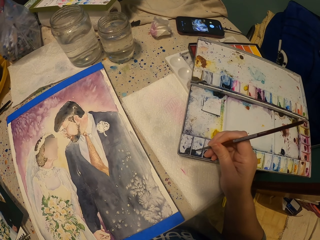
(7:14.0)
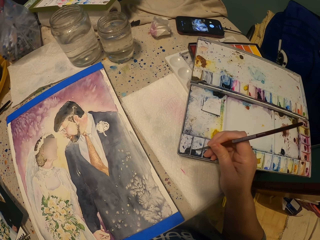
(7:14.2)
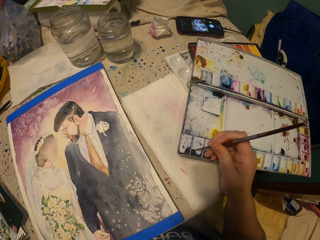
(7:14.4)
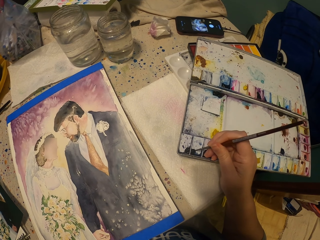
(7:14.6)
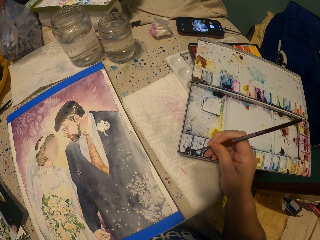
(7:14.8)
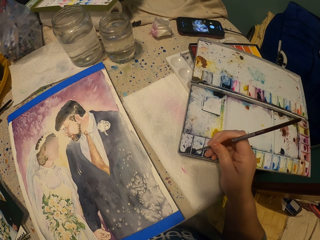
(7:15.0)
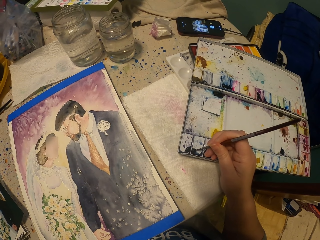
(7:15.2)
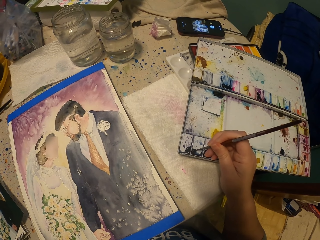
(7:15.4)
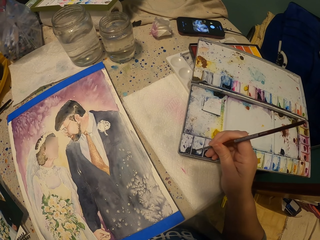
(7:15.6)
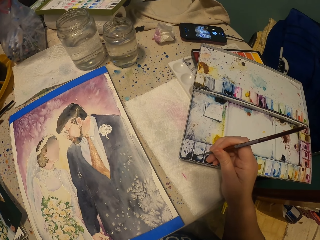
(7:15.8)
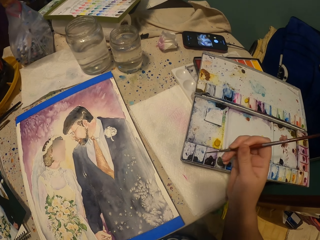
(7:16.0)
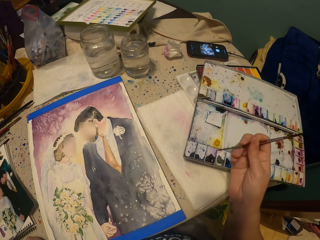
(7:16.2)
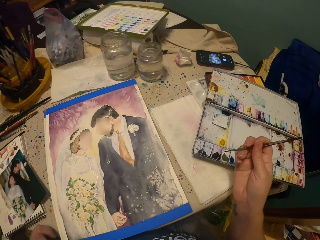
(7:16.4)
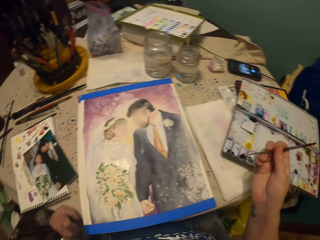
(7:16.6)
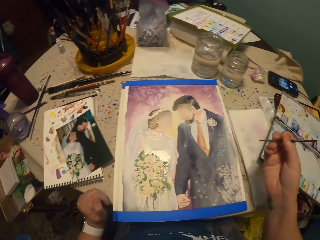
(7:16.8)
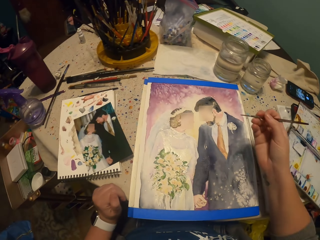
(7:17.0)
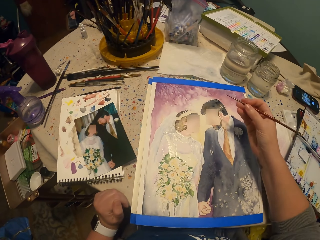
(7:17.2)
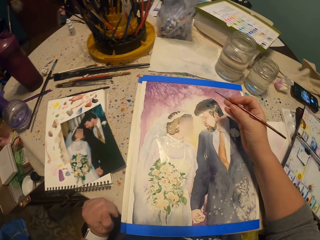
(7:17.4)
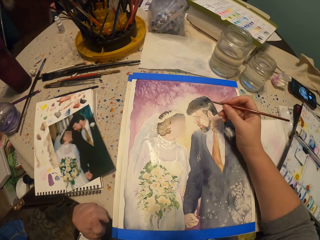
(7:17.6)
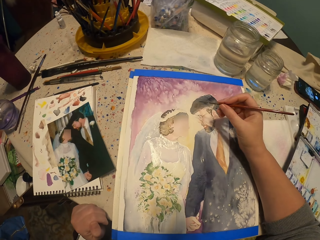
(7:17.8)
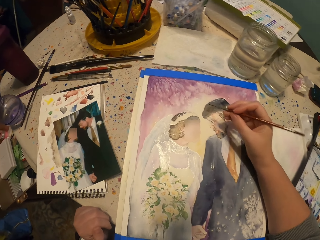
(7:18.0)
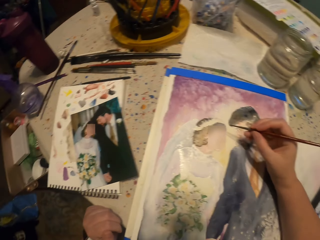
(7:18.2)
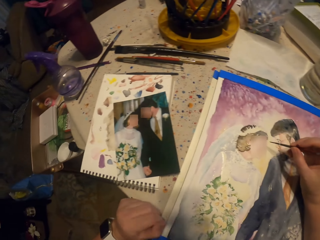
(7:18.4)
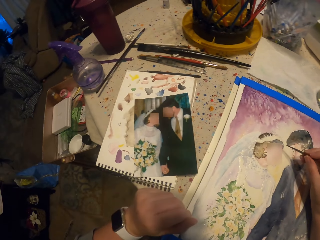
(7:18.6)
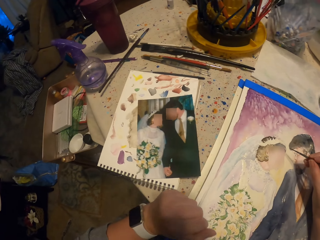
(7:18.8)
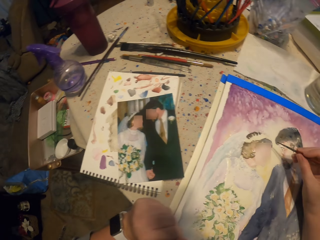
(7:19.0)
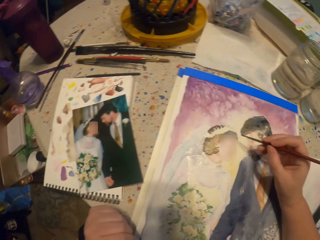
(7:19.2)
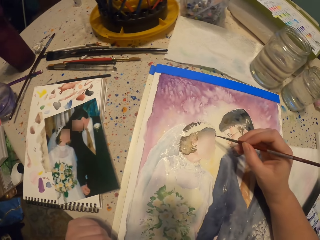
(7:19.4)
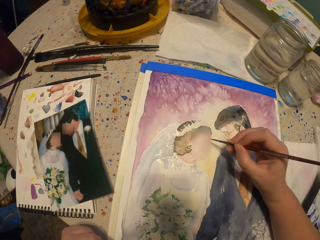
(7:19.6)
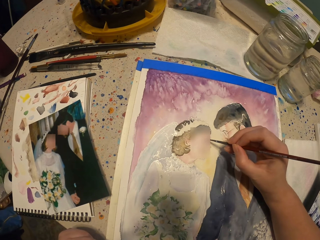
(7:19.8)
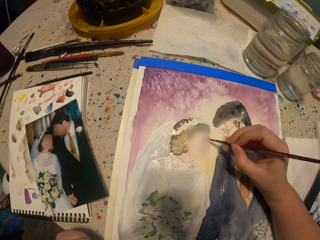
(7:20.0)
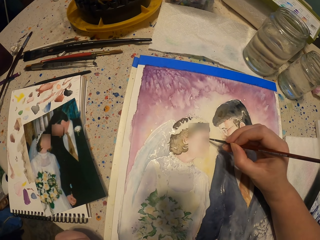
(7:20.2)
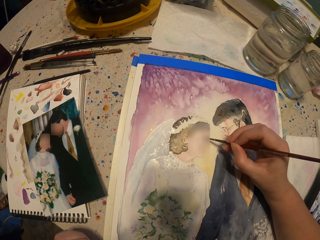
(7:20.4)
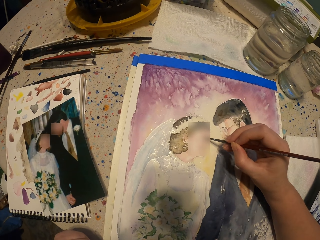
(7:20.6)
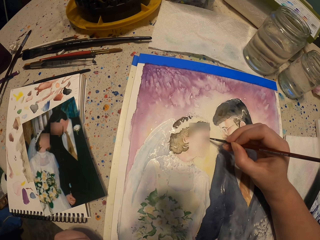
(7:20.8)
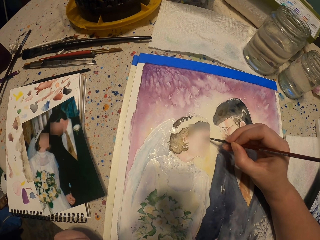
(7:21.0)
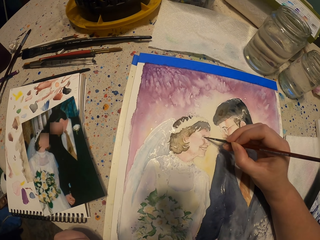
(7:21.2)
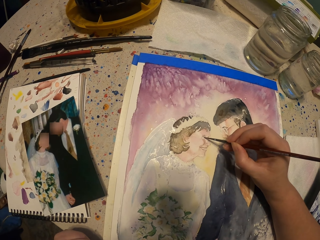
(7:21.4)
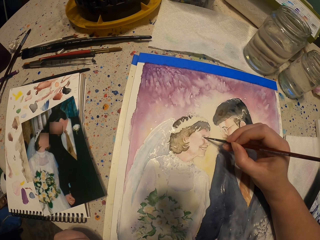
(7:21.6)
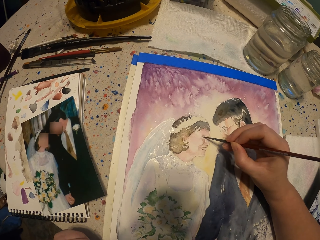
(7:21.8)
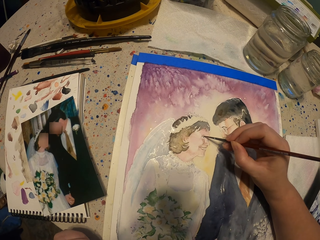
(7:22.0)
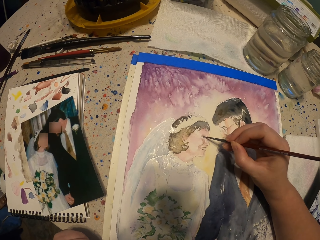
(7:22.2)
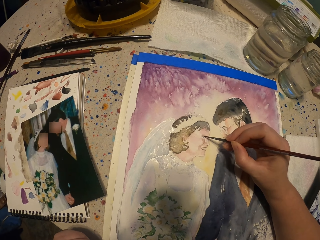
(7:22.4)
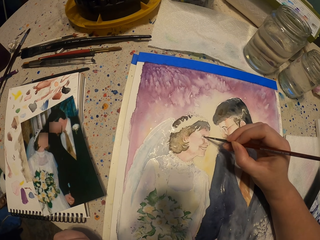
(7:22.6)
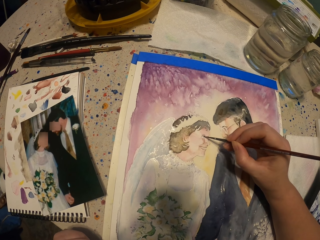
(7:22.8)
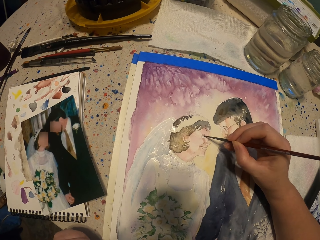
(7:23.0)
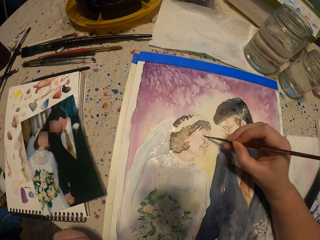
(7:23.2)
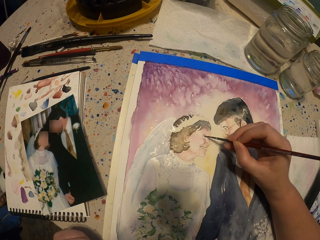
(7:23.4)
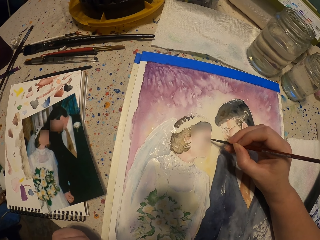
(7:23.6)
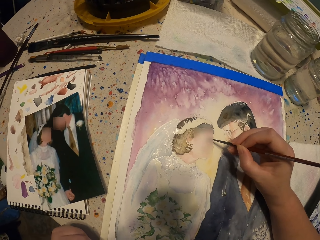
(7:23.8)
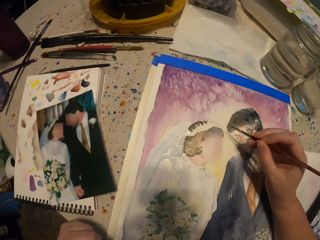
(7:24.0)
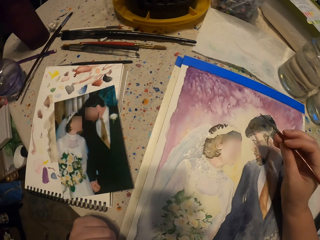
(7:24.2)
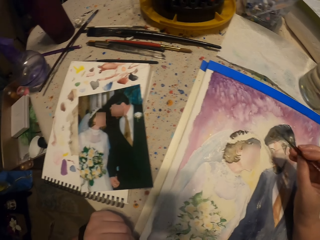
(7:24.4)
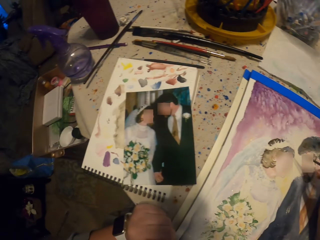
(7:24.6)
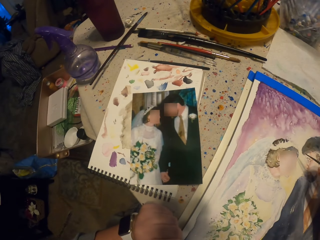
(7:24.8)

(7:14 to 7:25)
The camera wearer paints a picture on a paper.

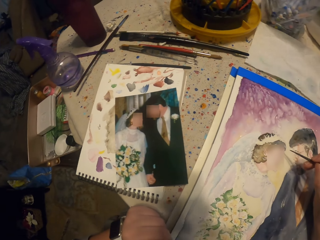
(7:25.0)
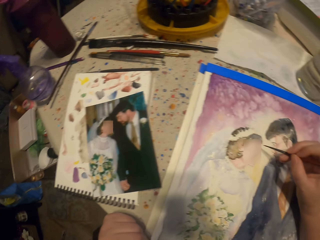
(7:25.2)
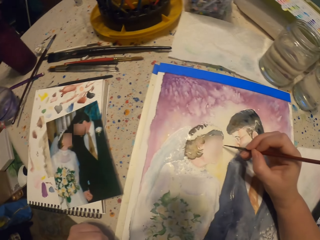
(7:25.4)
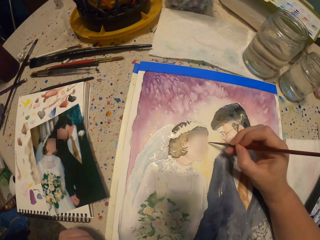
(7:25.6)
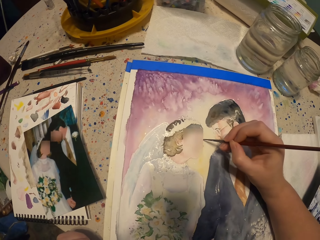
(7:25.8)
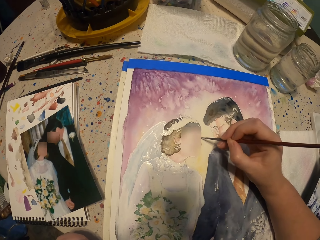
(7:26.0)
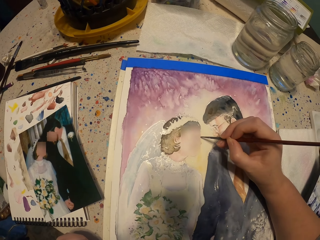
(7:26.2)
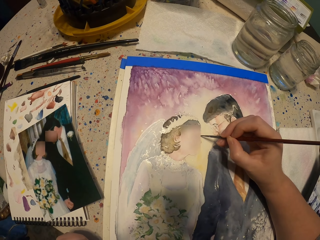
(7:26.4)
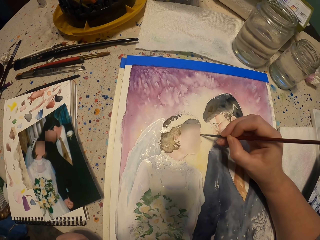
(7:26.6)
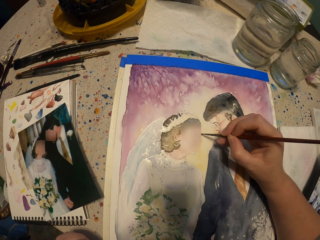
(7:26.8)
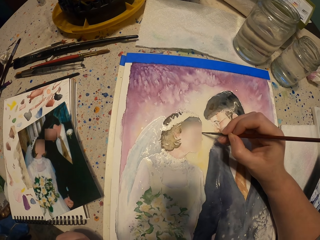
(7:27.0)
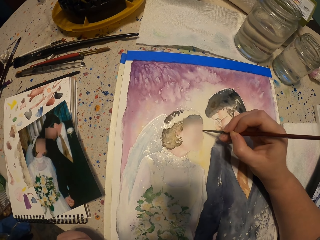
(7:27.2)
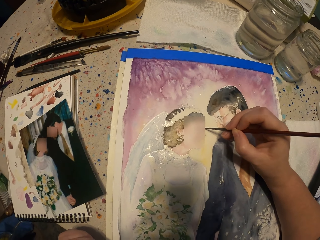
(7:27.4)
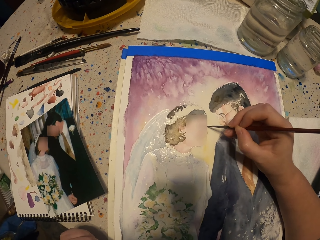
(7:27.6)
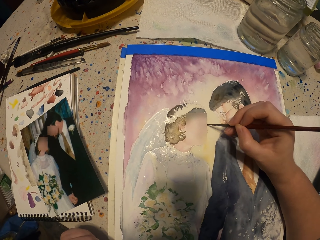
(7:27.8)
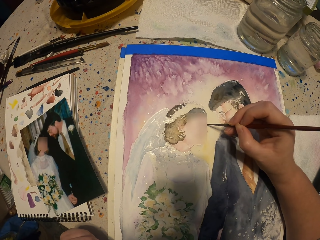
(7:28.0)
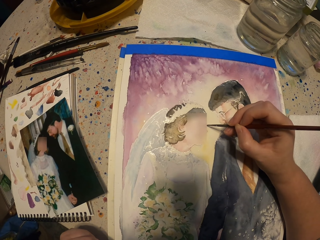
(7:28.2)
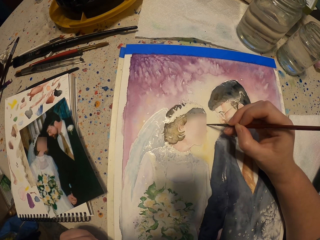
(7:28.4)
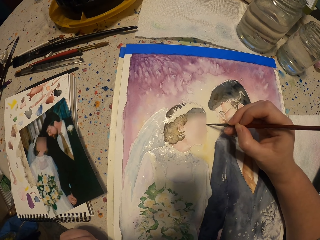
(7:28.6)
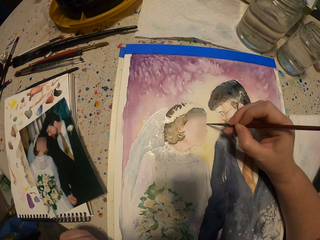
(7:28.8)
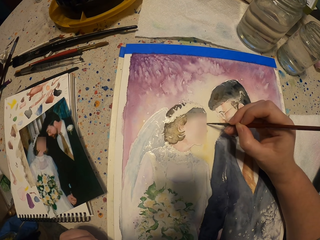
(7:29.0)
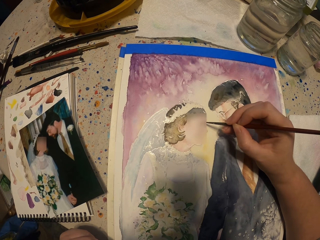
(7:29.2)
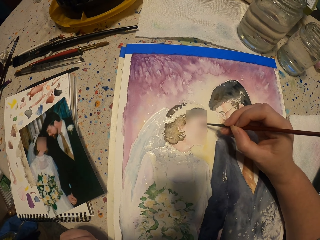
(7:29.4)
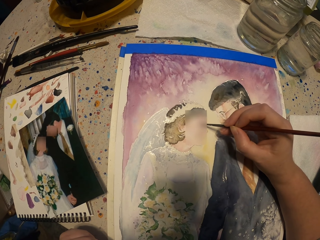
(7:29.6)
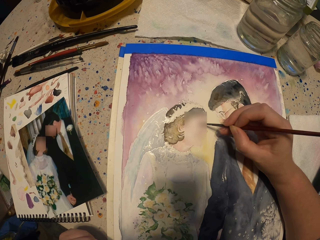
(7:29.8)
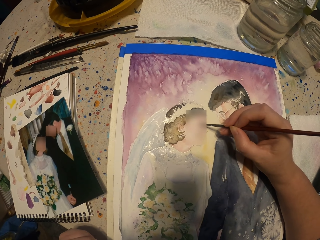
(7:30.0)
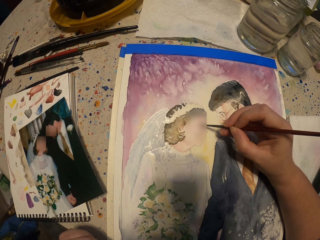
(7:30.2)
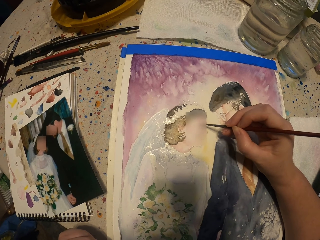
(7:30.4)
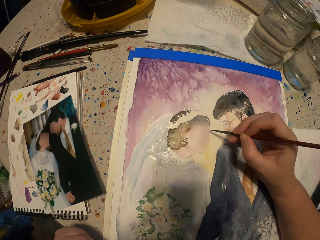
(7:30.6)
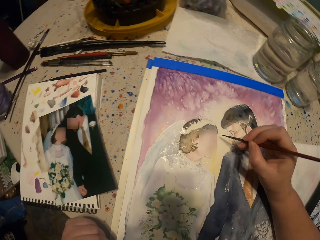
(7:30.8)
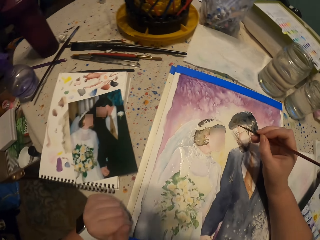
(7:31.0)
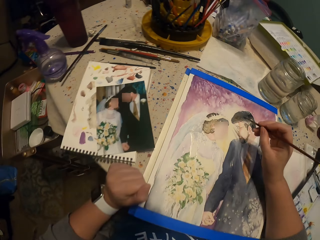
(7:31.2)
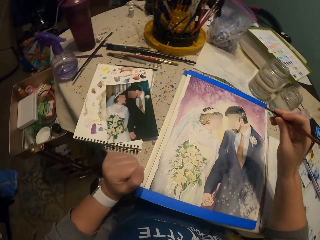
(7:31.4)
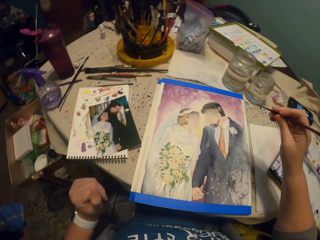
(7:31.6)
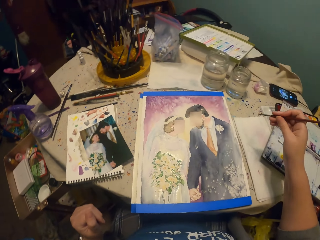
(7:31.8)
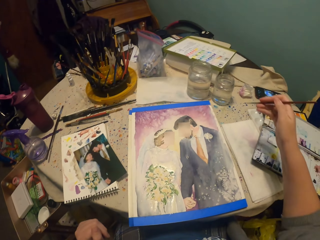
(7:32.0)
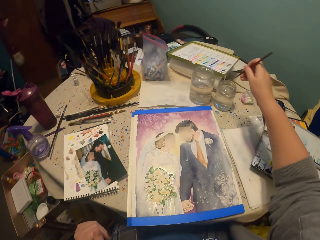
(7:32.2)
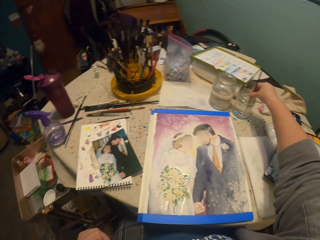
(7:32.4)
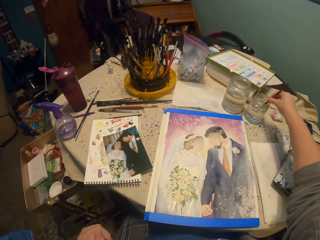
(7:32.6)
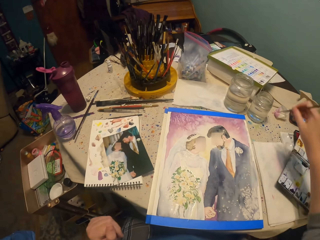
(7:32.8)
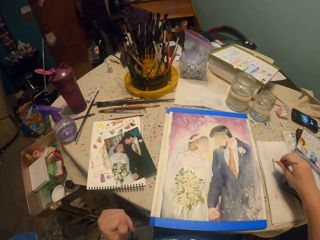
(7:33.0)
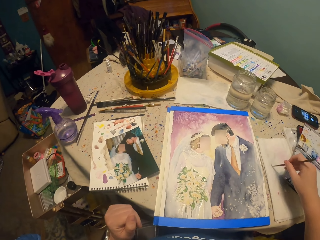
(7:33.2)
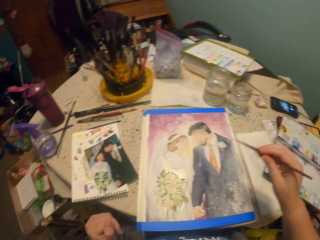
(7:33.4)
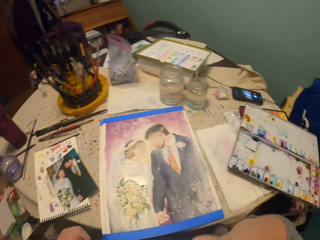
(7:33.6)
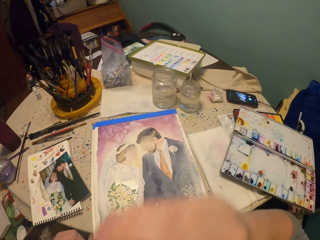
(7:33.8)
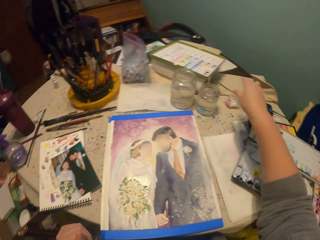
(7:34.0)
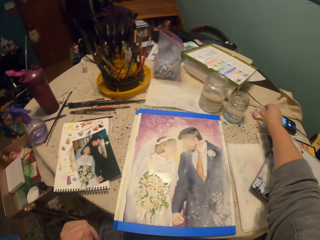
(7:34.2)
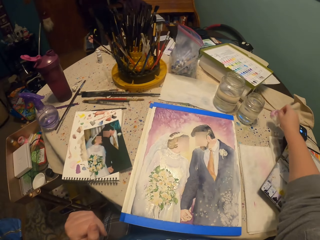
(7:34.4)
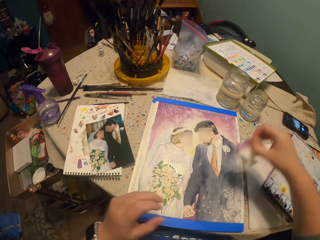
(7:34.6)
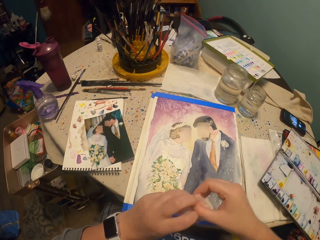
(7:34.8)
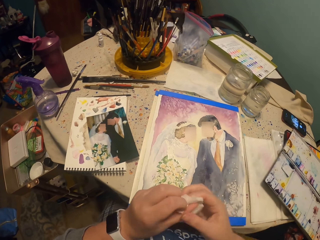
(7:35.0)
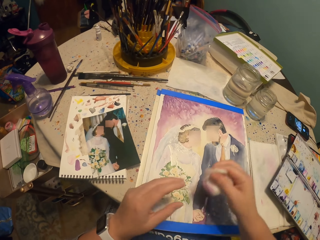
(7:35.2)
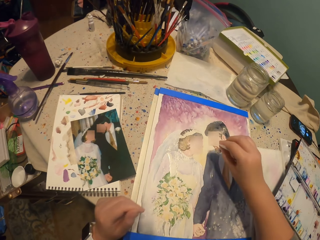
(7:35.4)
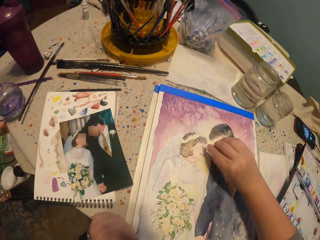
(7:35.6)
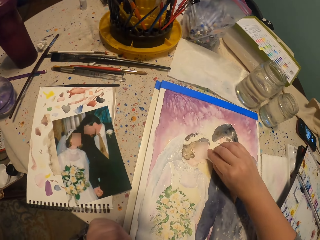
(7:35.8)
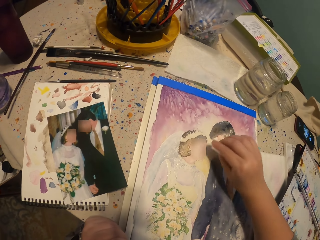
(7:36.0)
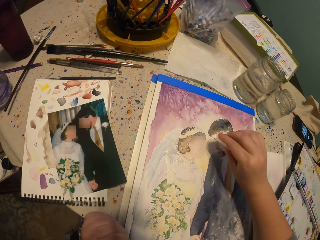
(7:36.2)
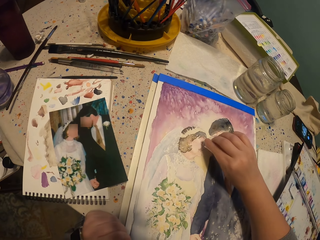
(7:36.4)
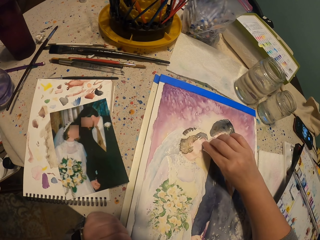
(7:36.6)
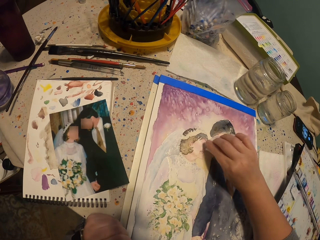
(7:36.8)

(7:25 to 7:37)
The camera wearer dips a paint brush in a jar of water. They wipe the tip of the brush on the paper. They take a paper or cotton wool ball on the table. They dry the paint with the paper. They rub the picture with the cotton wool ball.
